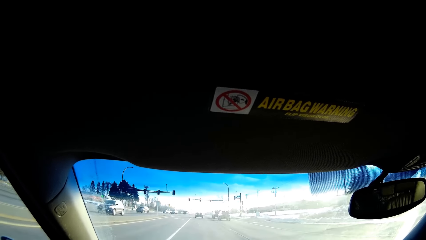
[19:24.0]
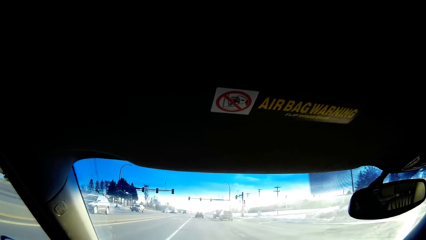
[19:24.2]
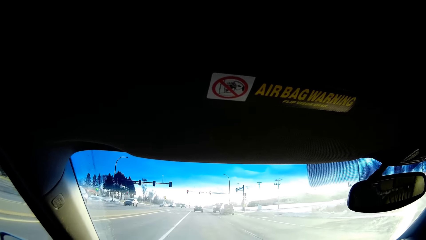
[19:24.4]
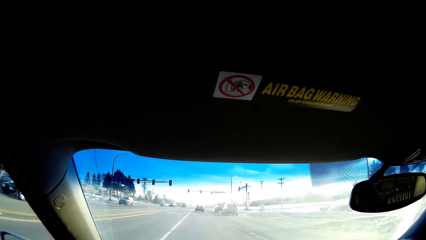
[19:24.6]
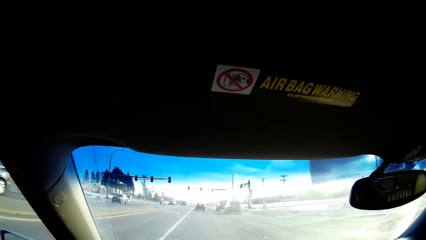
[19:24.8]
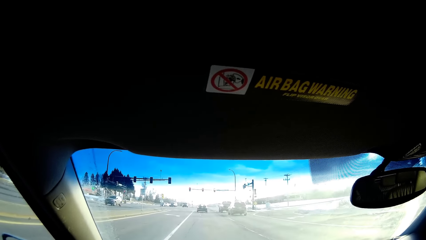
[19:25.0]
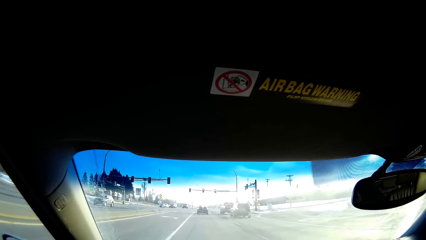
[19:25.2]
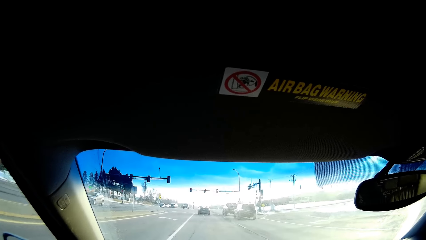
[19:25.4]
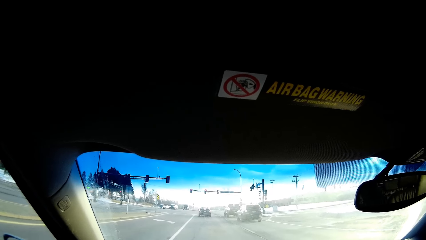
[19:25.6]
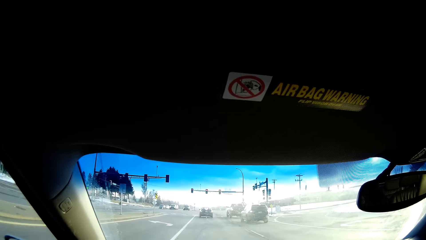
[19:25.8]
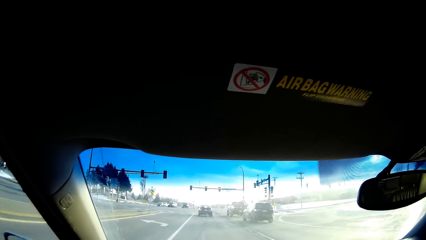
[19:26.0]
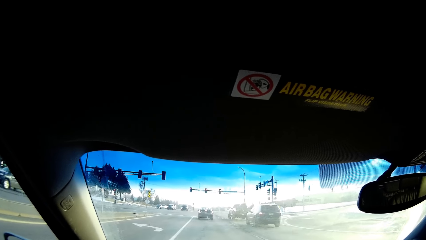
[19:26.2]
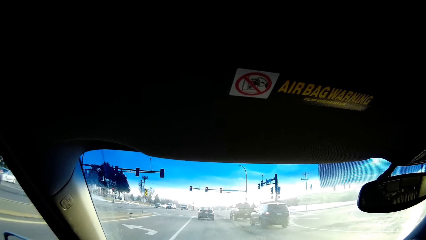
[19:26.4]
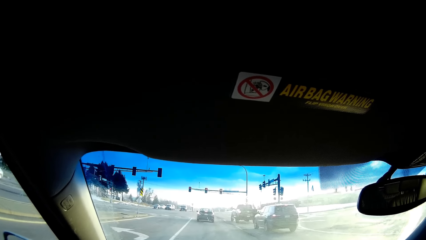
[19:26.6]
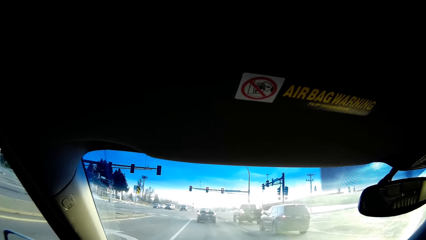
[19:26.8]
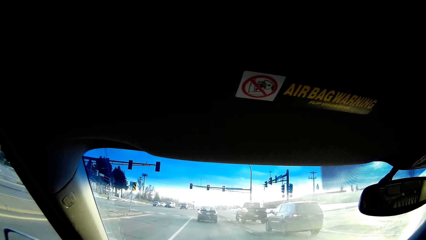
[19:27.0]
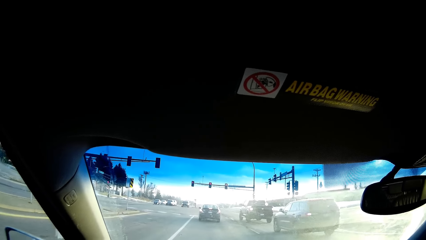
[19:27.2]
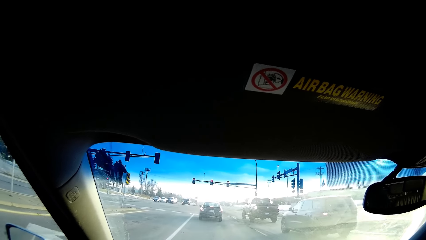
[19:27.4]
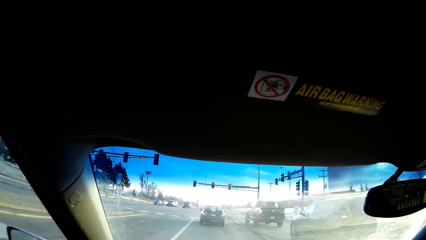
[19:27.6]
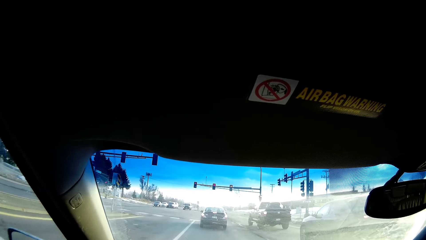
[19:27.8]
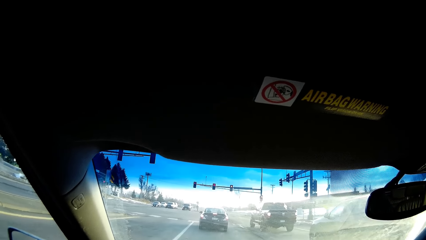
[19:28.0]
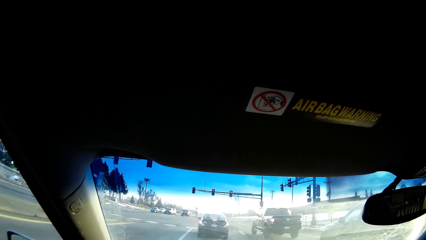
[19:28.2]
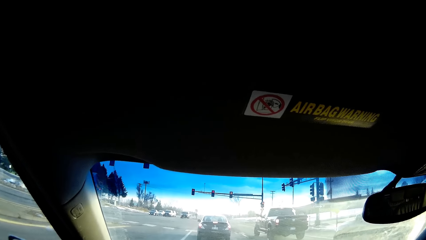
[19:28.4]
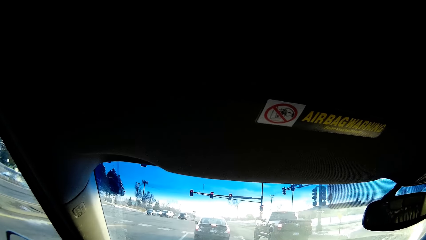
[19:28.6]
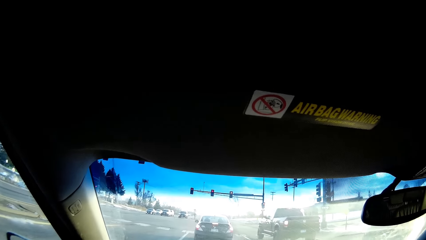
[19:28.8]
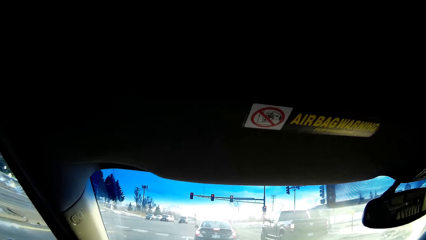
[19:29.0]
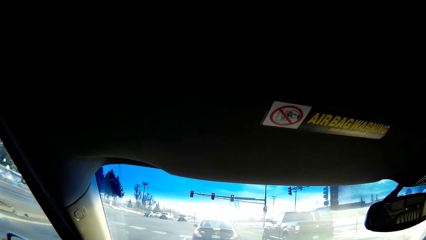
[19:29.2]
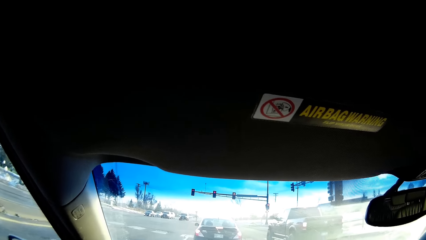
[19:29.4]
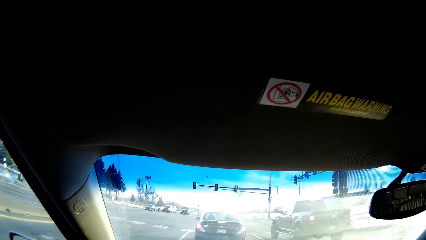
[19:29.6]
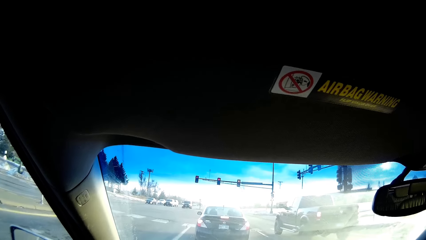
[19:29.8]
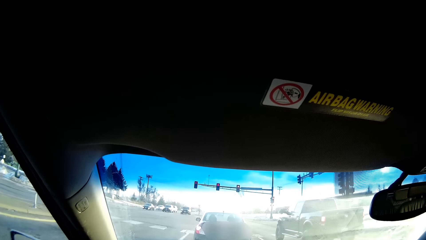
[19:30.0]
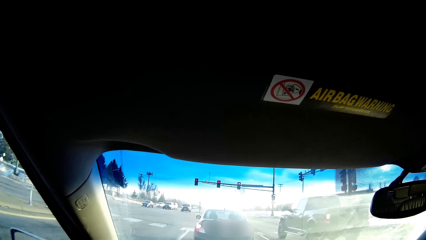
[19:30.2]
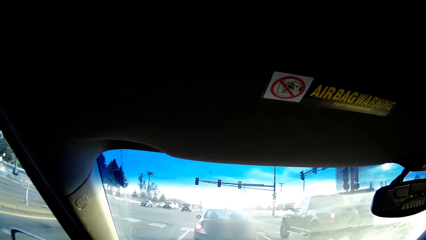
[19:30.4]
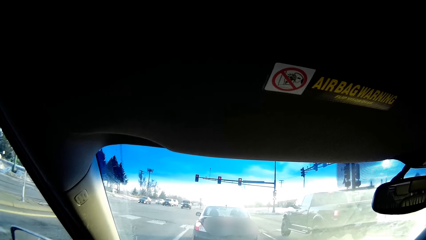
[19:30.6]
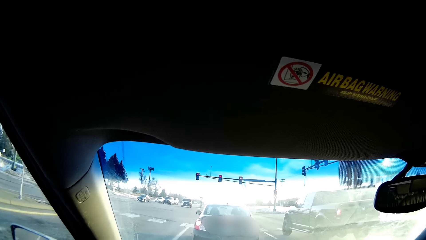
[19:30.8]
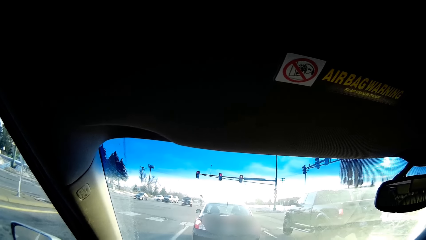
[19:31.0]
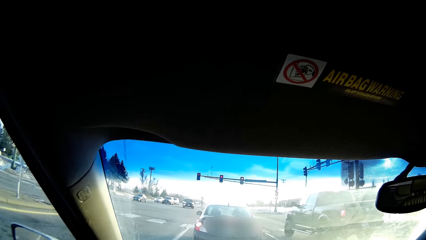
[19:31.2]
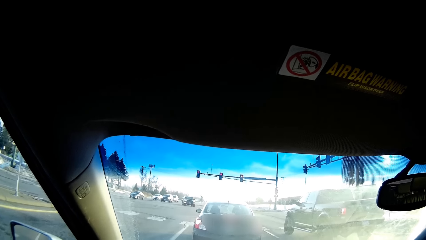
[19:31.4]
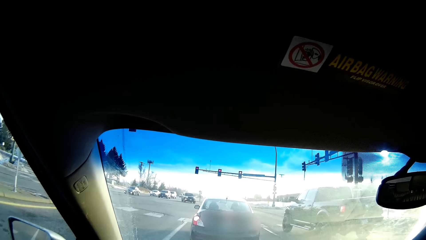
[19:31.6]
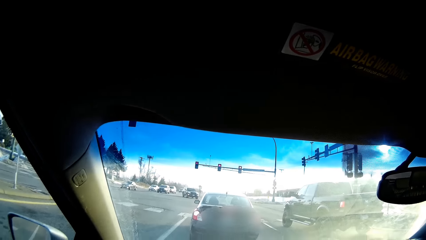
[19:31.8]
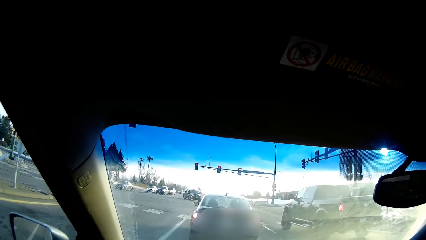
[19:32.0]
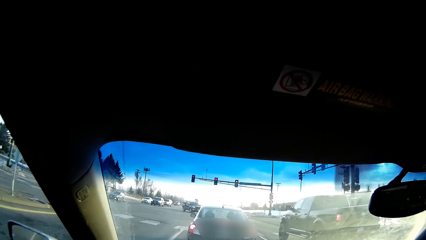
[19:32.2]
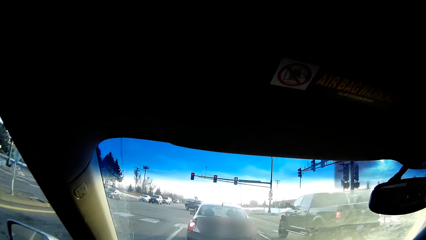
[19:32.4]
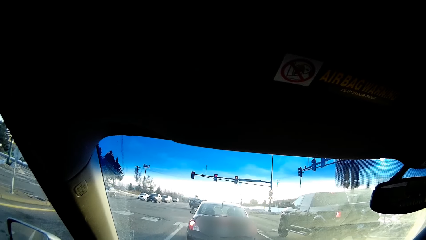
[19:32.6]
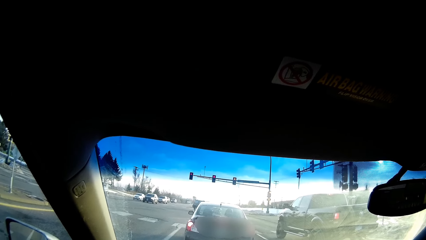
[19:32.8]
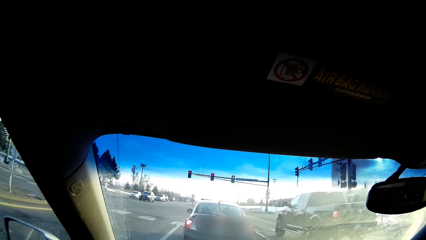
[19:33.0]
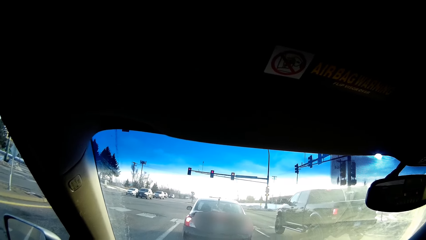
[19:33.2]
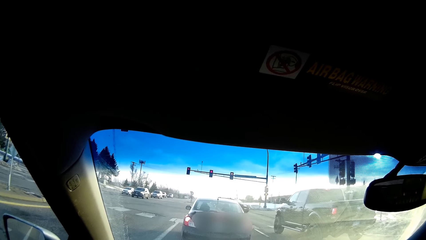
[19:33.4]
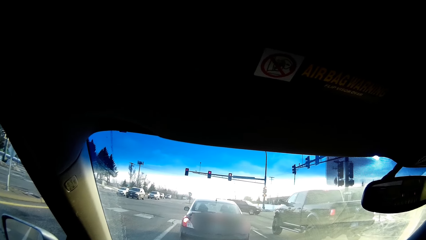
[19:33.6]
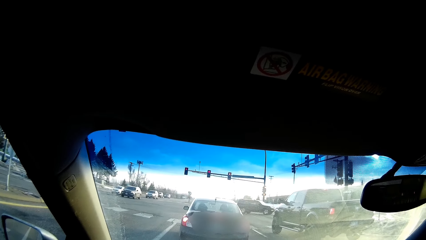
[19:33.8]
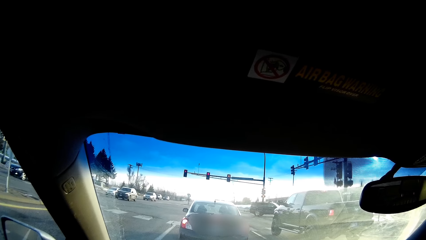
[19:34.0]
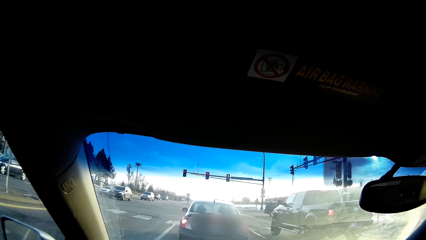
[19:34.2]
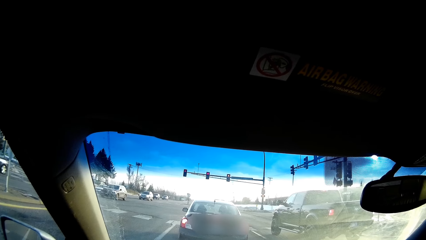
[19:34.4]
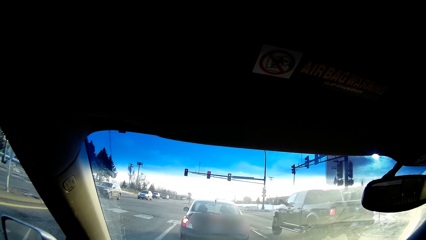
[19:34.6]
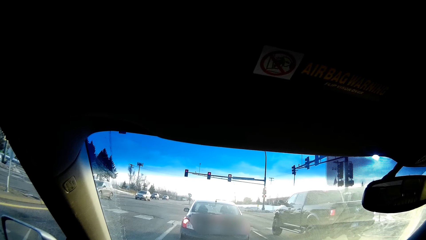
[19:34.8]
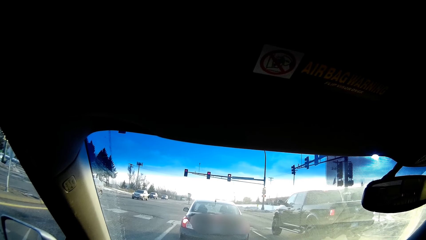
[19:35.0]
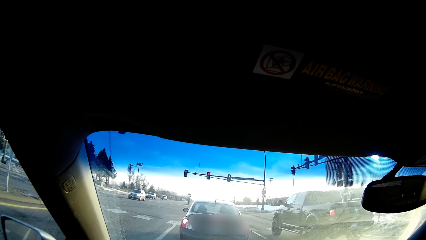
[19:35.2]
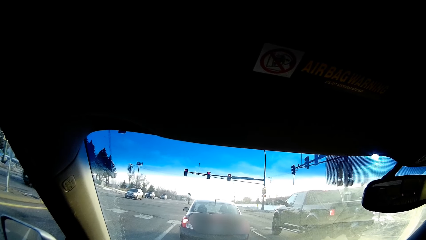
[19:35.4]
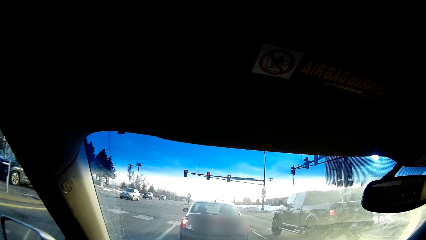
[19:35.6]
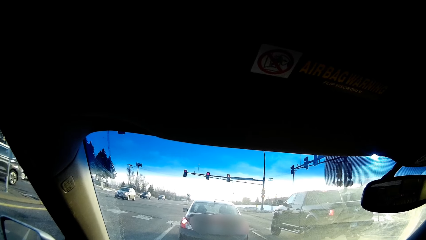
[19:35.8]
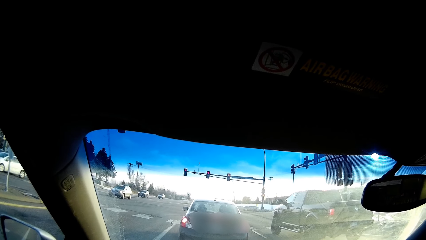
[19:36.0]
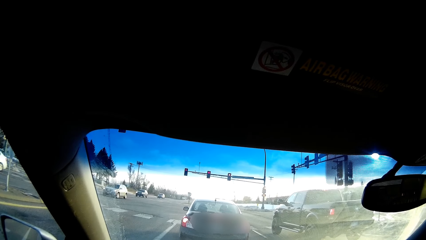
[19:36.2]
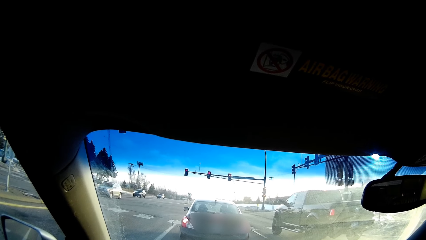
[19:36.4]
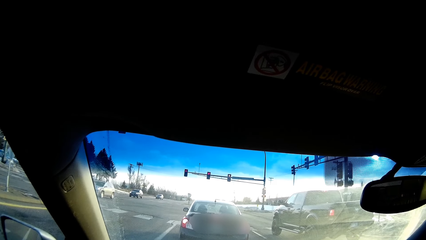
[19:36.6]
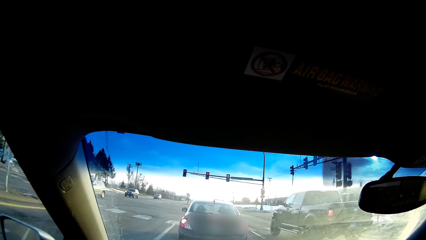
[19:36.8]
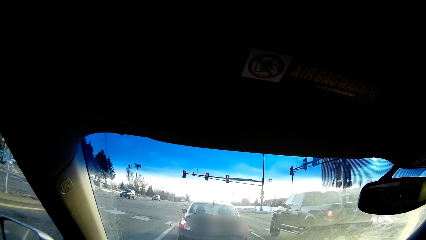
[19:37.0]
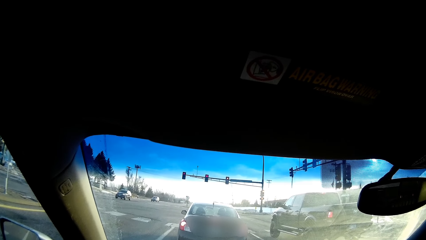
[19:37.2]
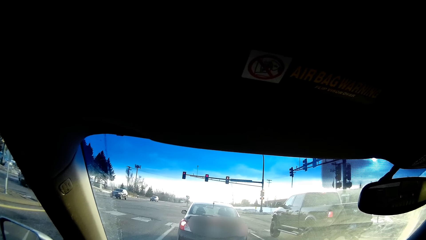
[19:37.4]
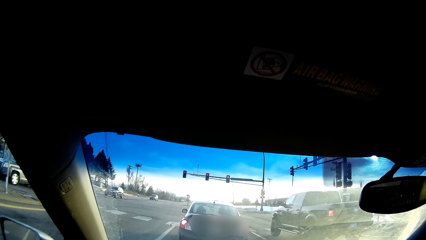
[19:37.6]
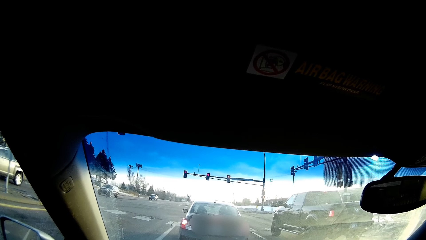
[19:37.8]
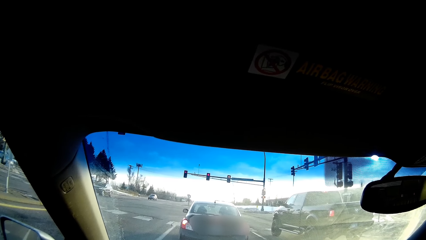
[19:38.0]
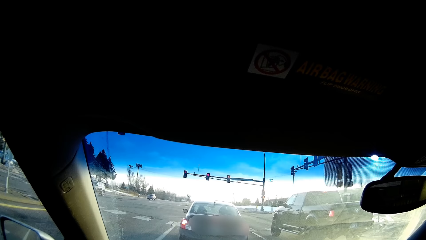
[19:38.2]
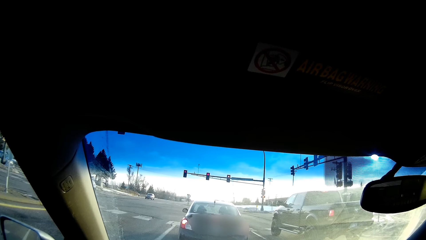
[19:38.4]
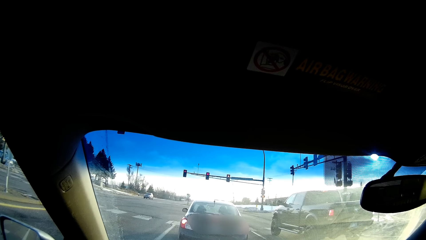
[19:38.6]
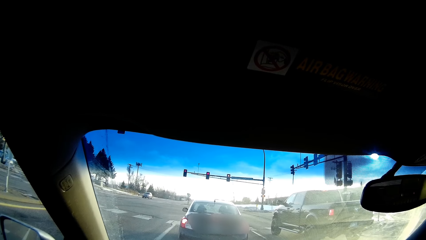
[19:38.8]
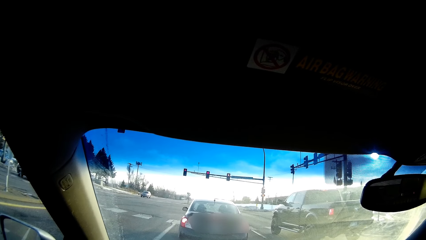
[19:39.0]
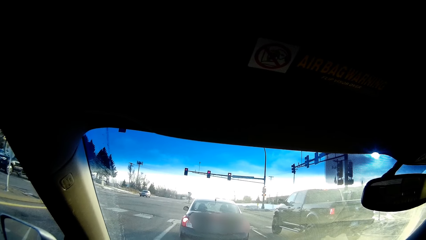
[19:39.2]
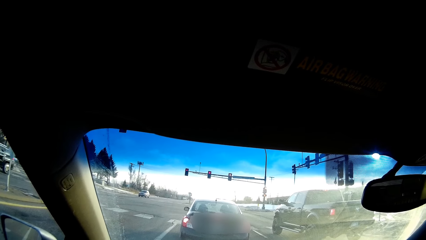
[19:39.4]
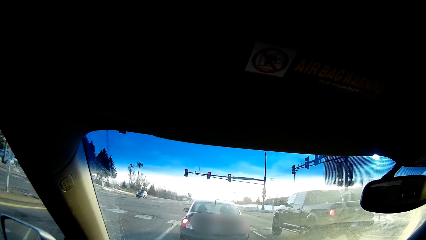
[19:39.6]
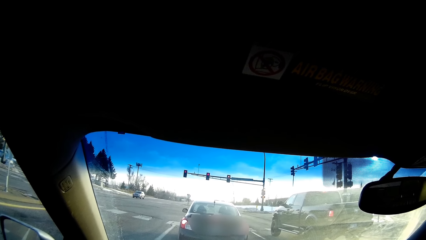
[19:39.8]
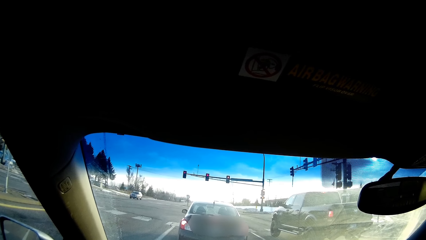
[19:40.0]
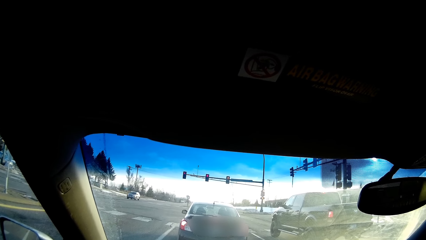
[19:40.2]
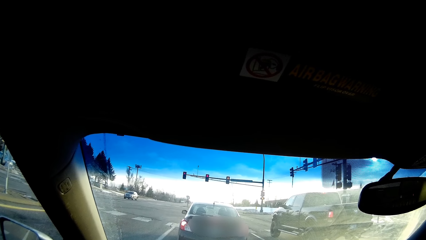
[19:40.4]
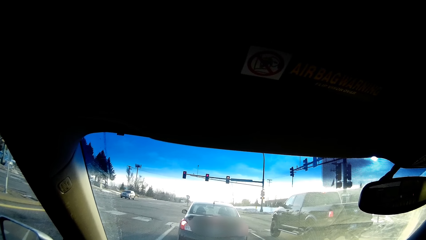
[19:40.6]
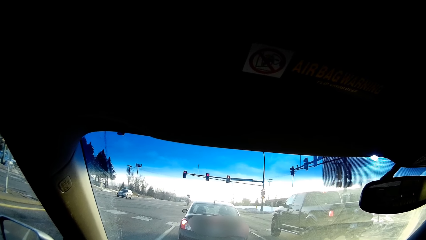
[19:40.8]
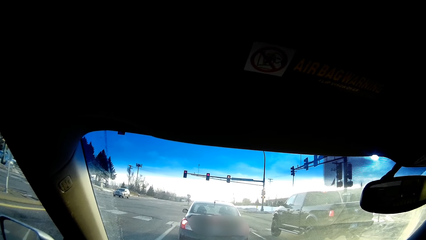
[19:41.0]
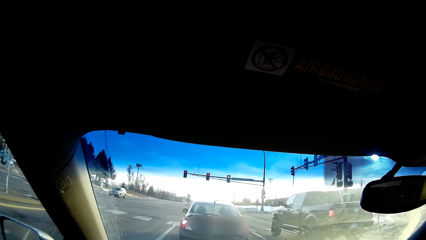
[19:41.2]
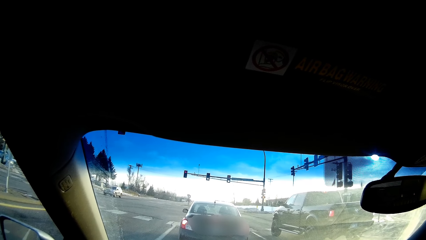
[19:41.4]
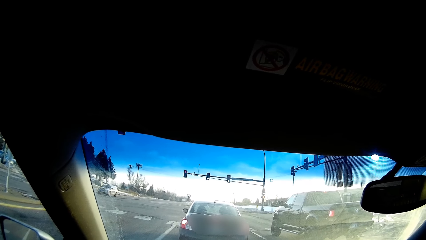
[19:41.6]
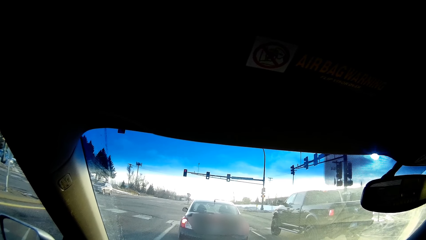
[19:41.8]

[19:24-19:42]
The camera wearer drives on the road. They stop the car.
